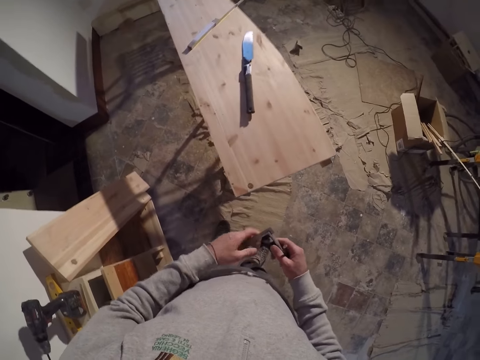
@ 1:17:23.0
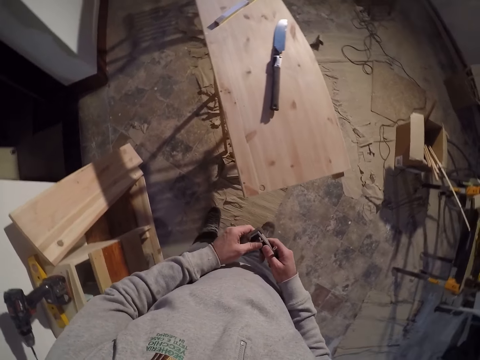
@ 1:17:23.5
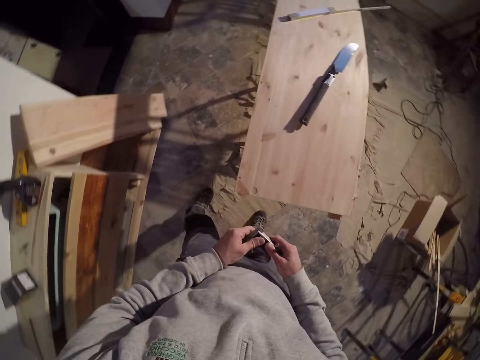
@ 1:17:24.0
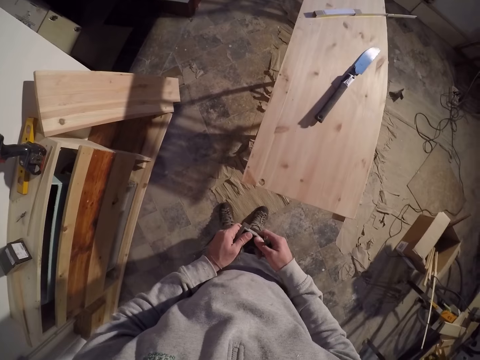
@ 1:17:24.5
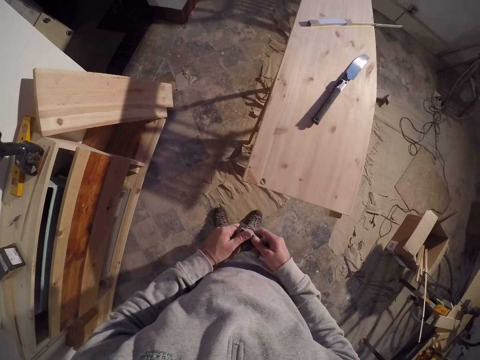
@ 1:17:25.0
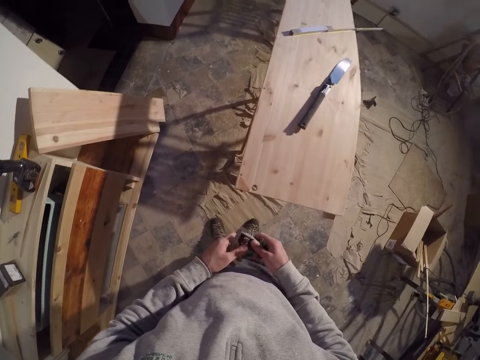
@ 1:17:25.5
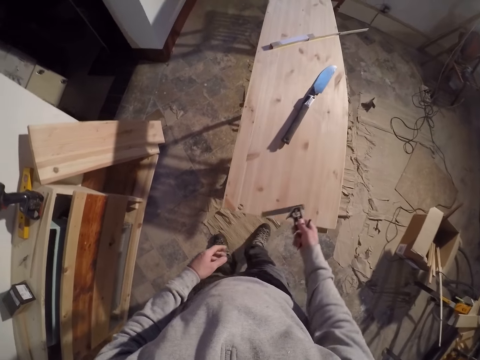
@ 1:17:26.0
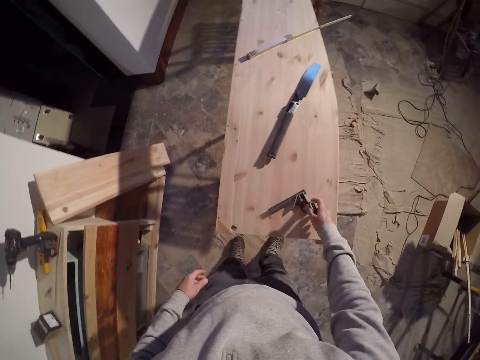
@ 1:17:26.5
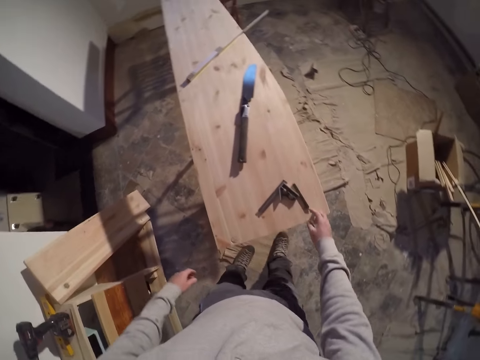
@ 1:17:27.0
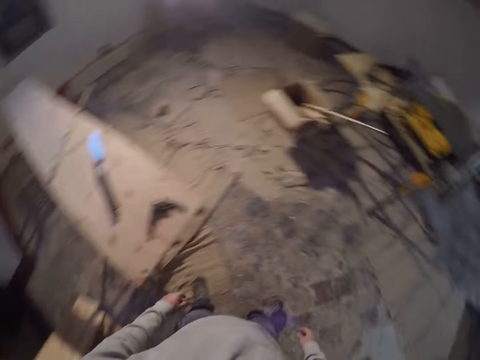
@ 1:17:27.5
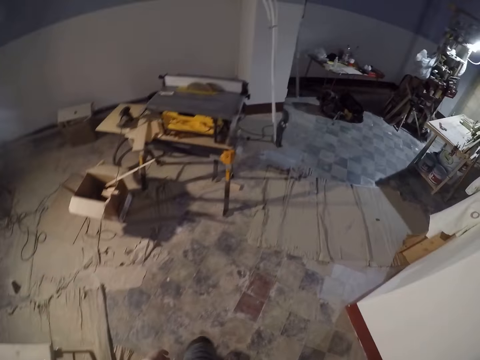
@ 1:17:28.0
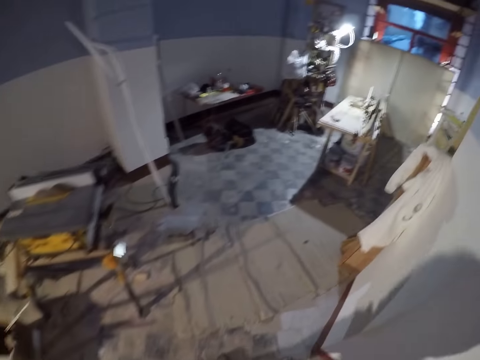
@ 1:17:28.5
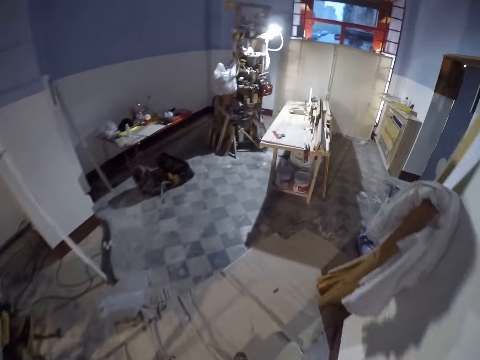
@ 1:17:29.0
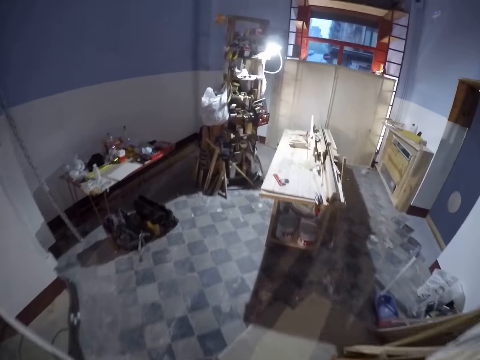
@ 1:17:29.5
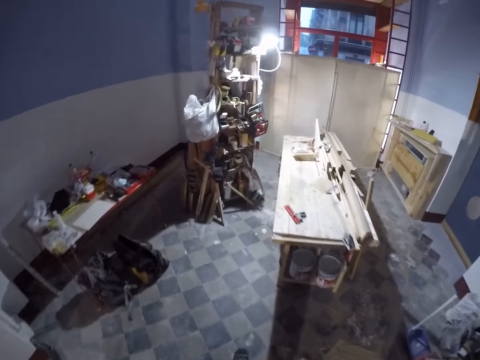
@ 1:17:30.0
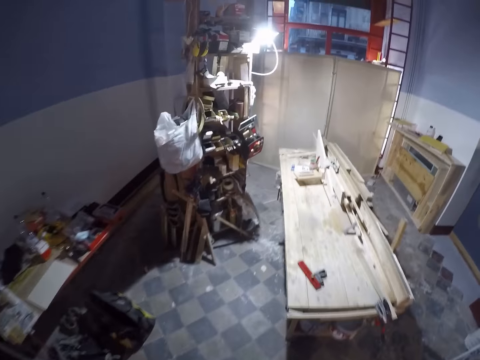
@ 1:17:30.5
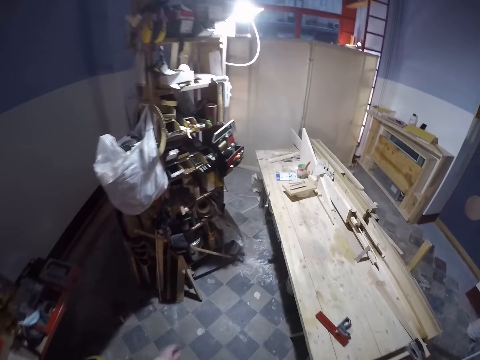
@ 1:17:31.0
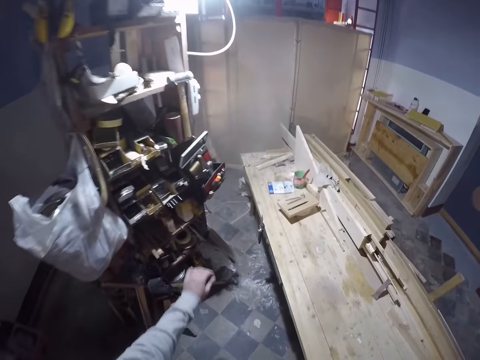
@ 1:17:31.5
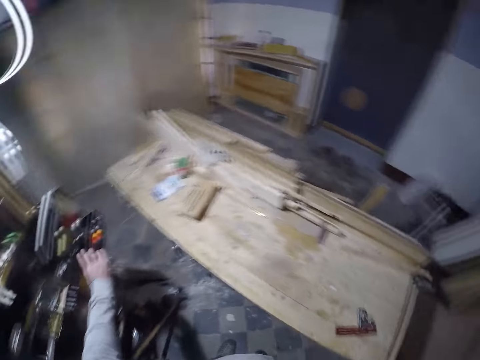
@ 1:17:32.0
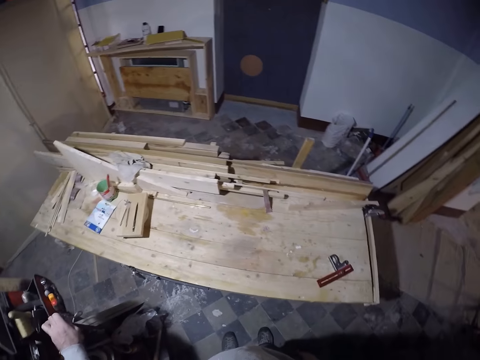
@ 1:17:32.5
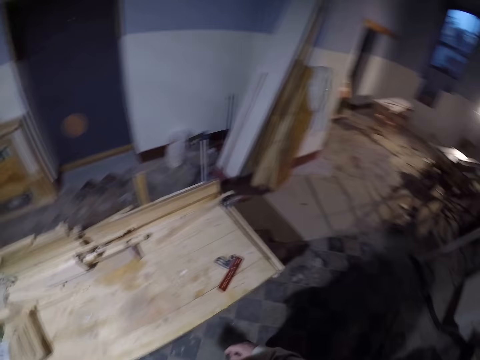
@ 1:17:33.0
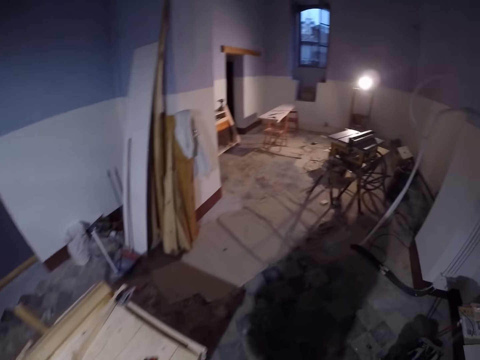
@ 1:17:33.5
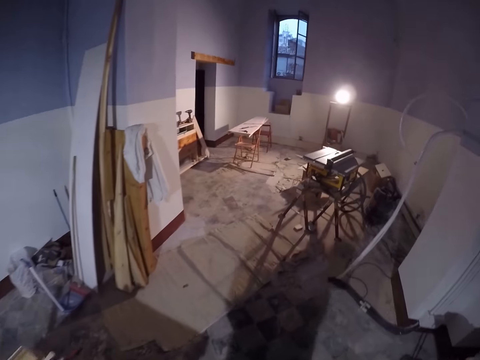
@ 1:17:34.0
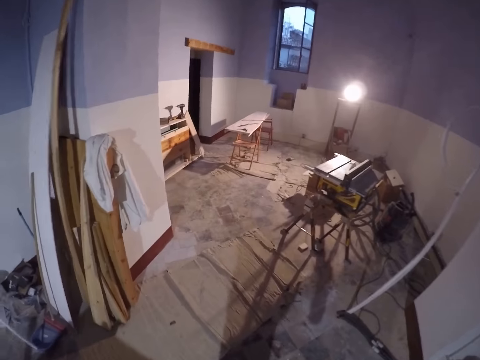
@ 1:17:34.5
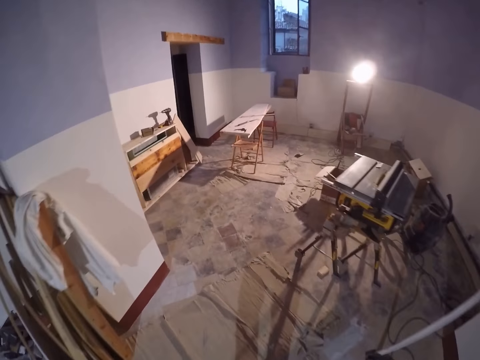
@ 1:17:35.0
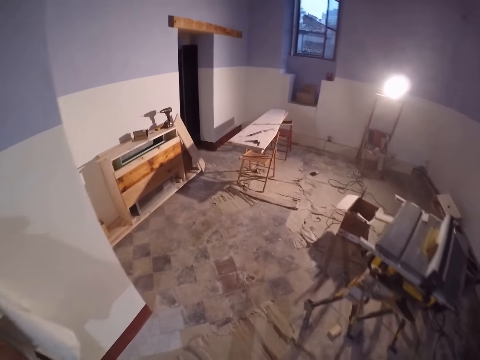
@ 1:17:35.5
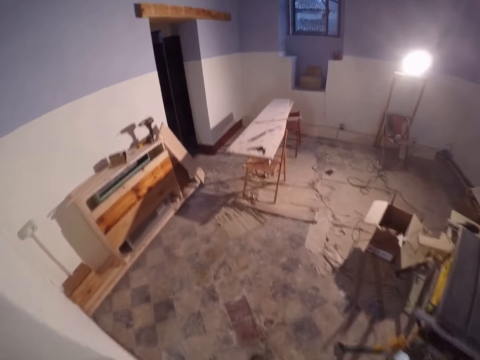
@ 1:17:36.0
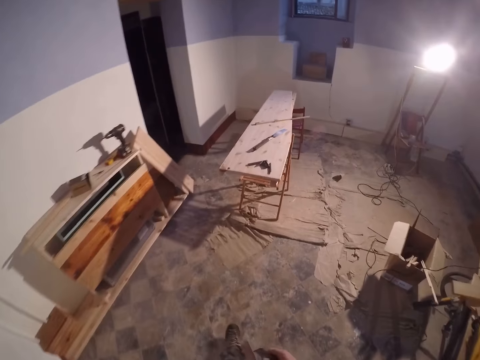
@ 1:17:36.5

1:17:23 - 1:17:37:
The camera wearer adjusts the vernier caliper with both hands. He drops the vernier caliper and the pencil on top of the wood with his right hand. He walks to the other side of the workshop. He takes a pen knife from a shelf with his left hand. He walks to the other side of the workshop.

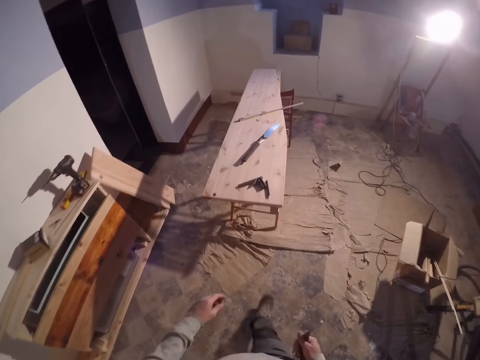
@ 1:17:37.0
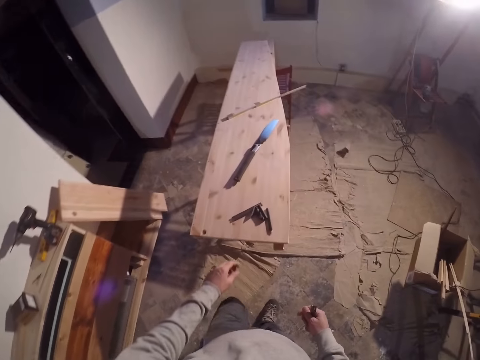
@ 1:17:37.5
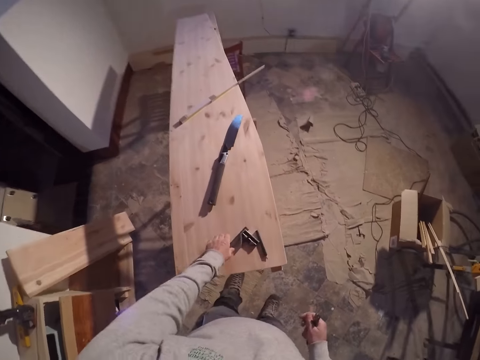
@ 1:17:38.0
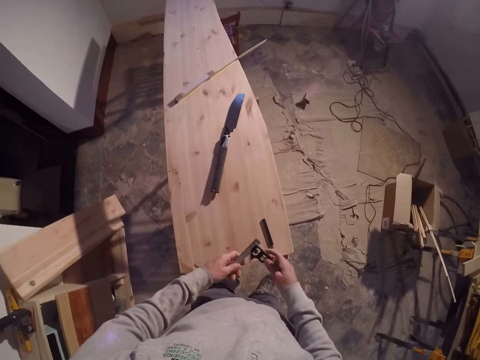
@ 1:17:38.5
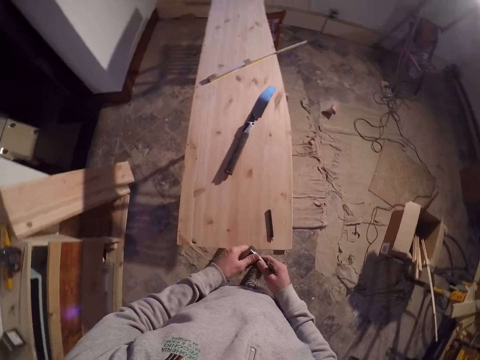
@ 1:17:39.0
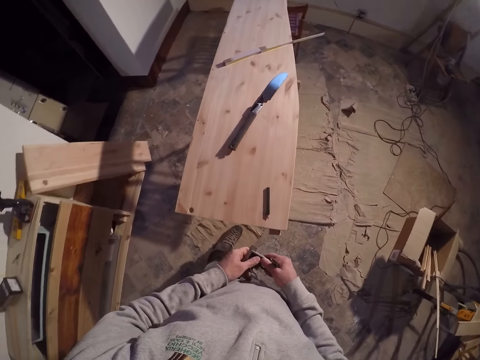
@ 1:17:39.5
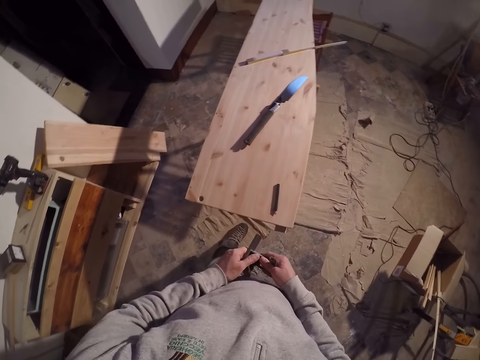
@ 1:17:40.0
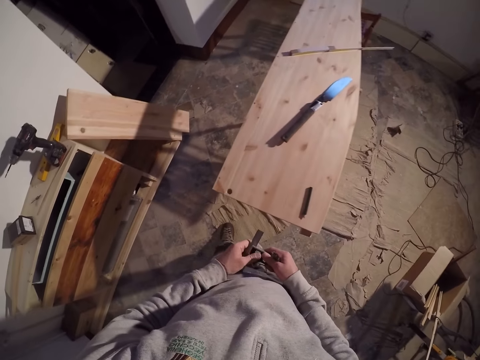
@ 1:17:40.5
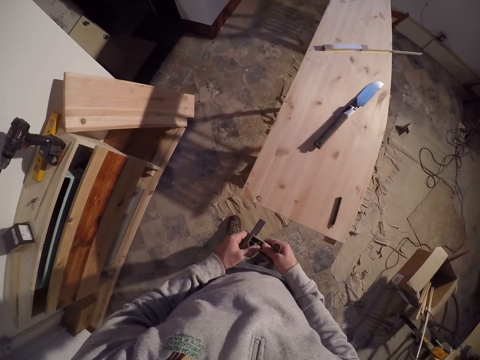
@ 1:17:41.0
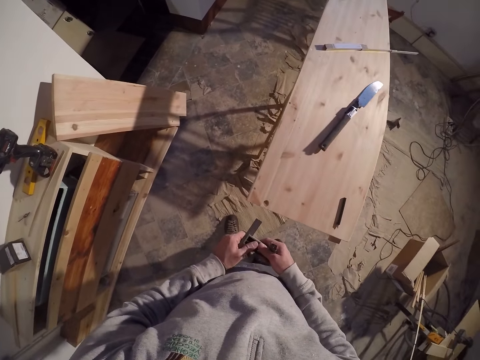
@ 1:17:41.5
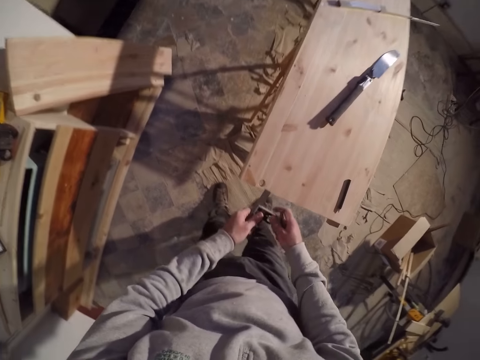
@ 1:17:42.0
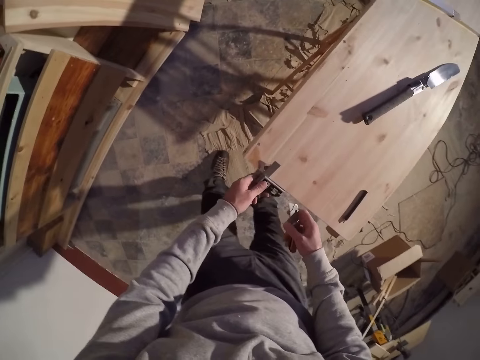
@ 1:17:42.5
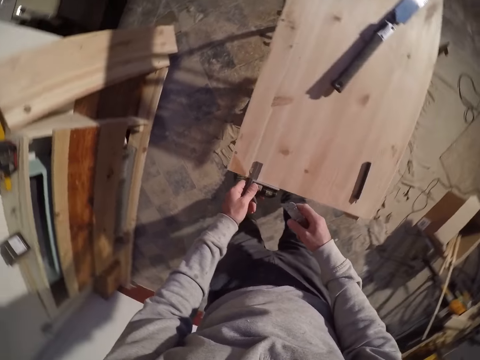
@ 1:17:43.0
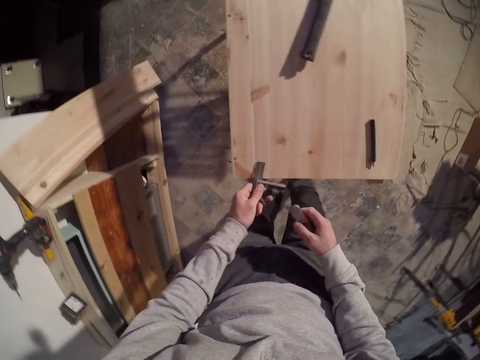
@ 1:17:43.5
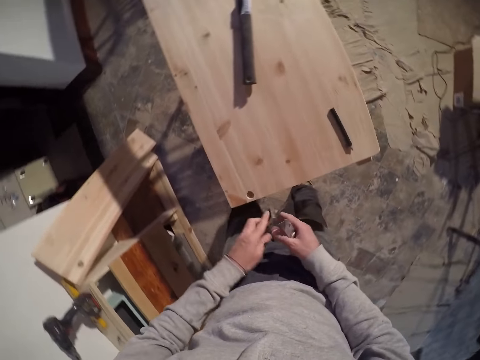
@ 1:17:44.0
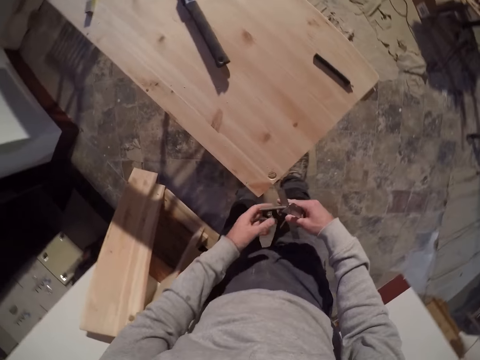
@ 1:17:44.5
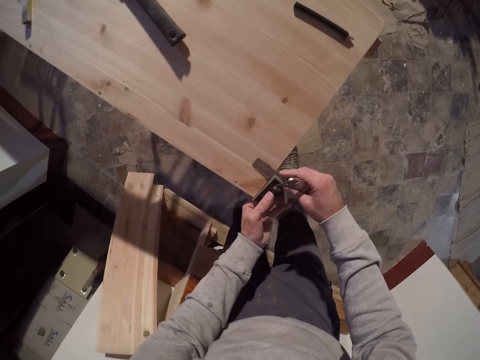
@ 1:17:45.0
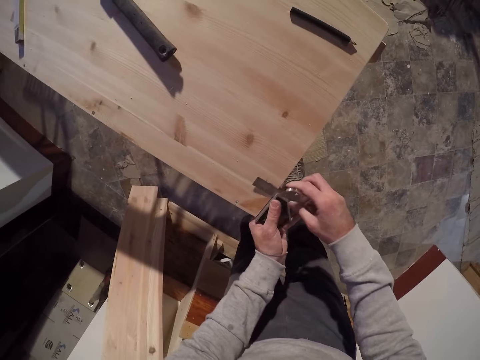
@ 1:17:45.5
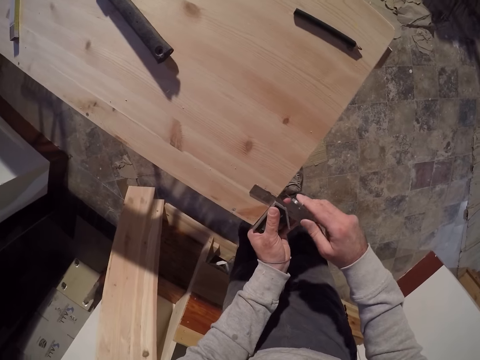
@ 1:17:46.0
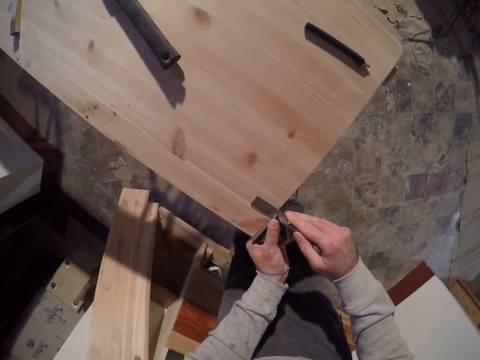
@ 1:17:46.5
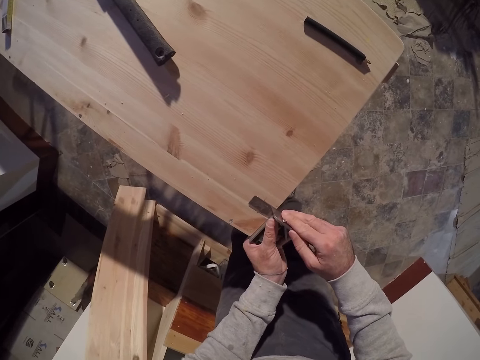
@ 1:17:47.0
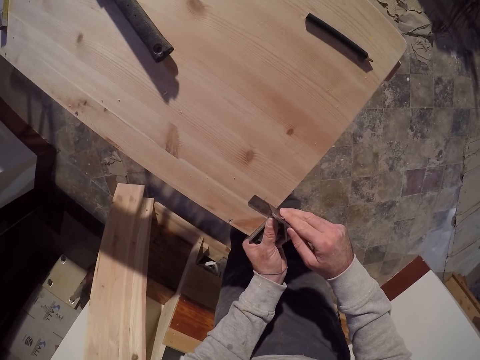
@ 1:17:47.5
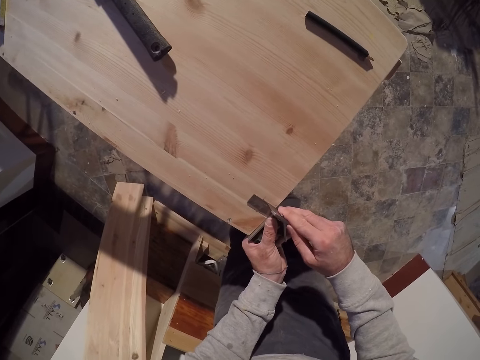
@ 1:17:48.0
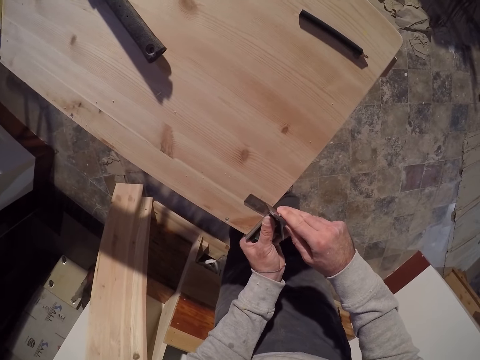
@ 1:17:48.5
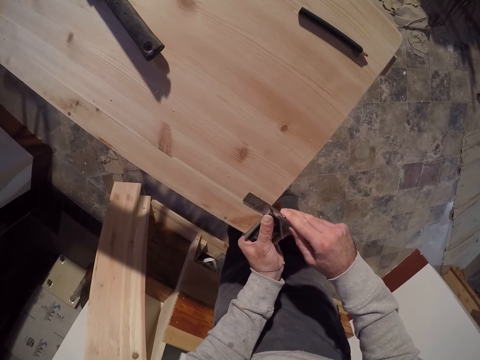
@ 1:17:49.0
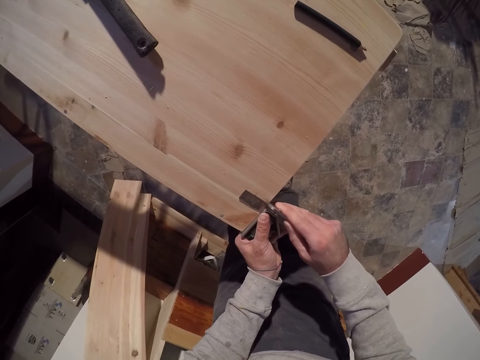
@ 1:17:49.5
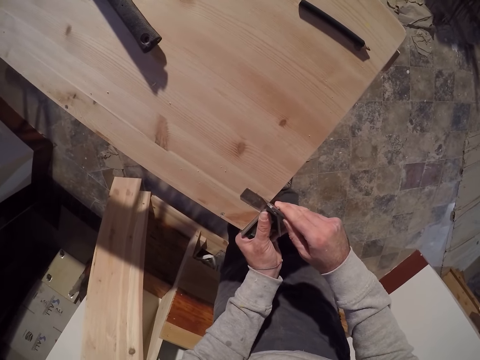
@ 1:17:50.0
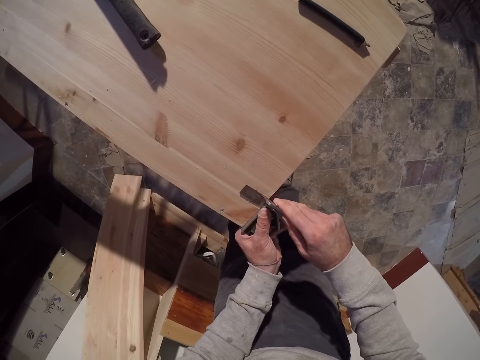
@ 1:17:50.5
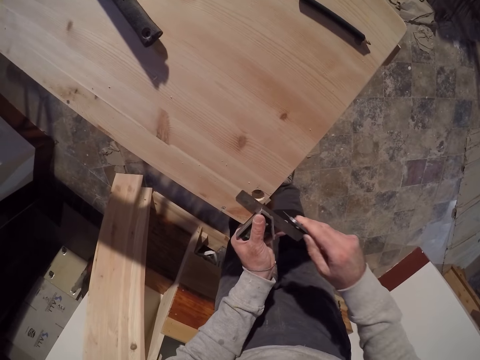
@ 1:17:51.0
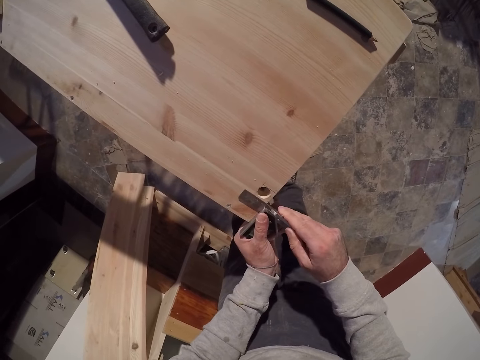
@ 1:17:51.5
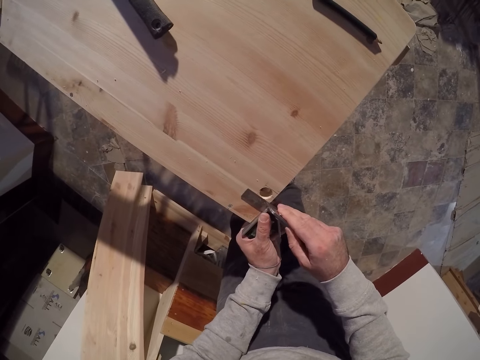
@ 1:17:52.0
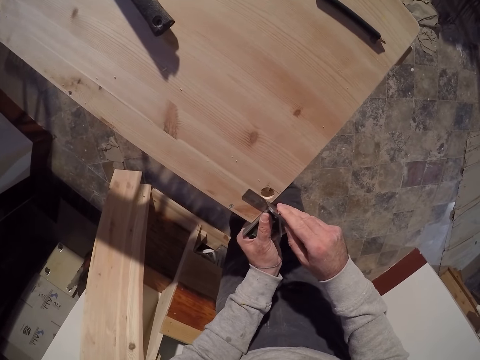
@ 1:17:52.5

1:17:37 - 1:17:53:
The camera wearer takes the vernier caliper from the wood with his left hand. He adjusts the vernier caliper with both hands. He places the vernier caliper on the wood with his left hand. He measures the wood. He turns the vernier caliper with both hands. He folds the measuring tape. He places the vernier caliper on the wood with his left hand. He measures the wood. He marks the wood with the pen knife in his right hand. He adjusts the vernier caliper on the wood with his left hand.
